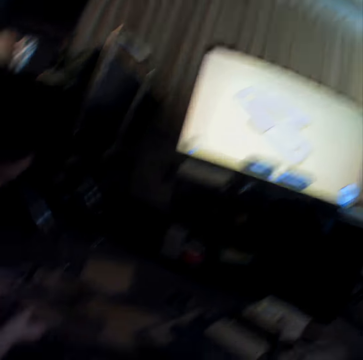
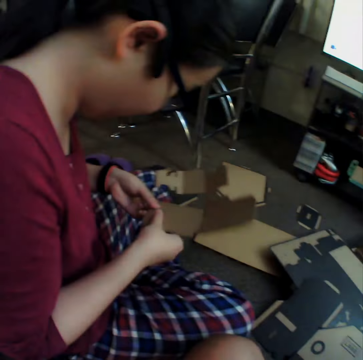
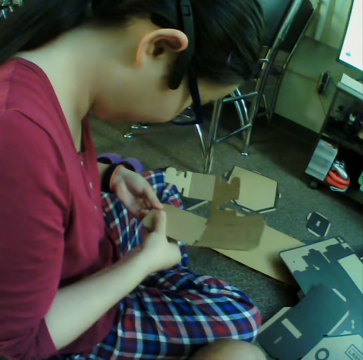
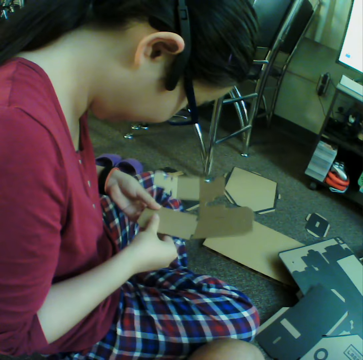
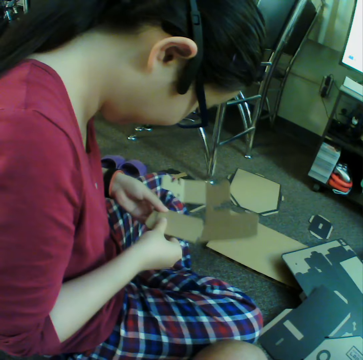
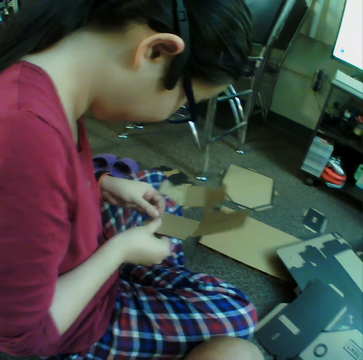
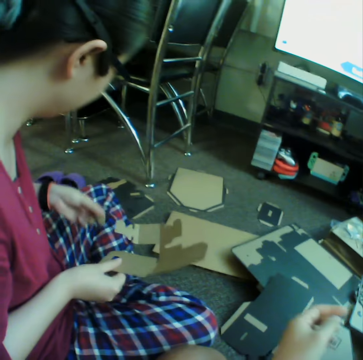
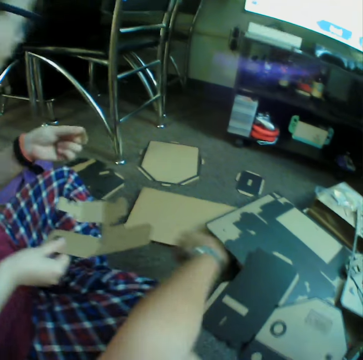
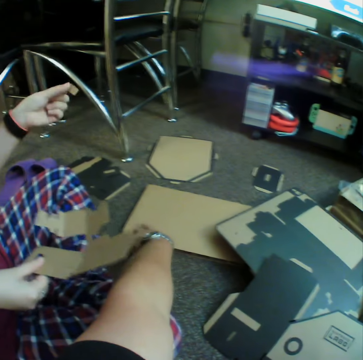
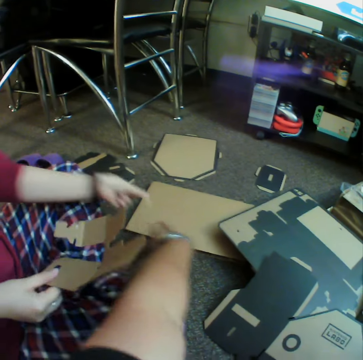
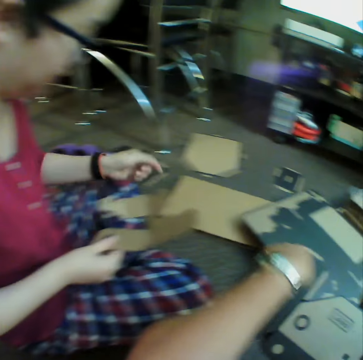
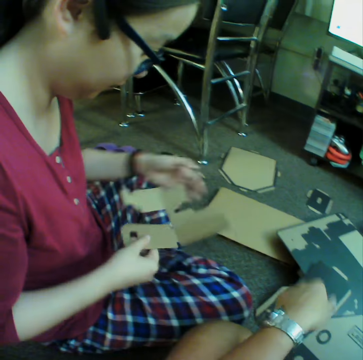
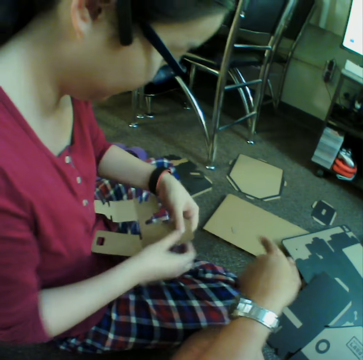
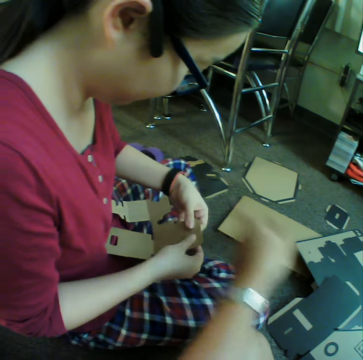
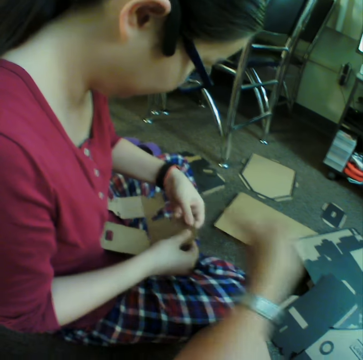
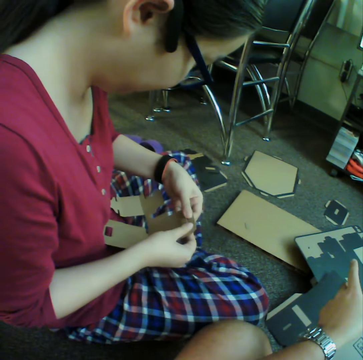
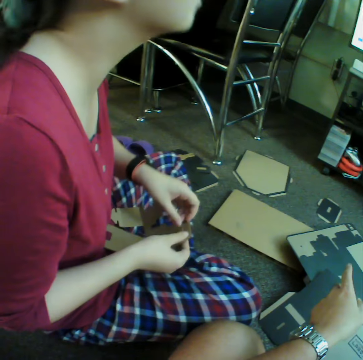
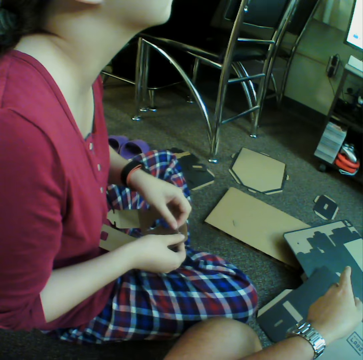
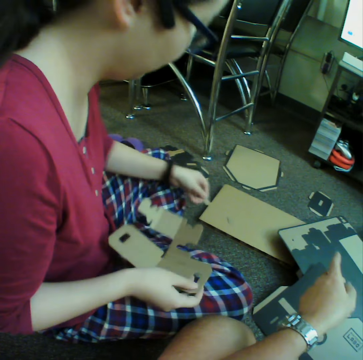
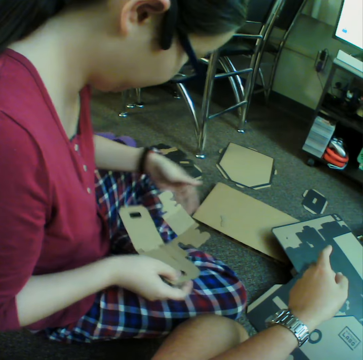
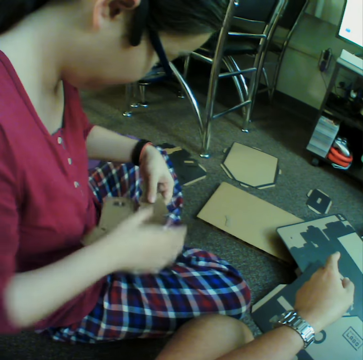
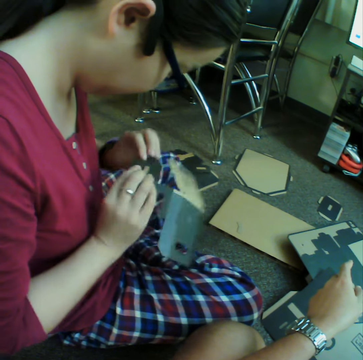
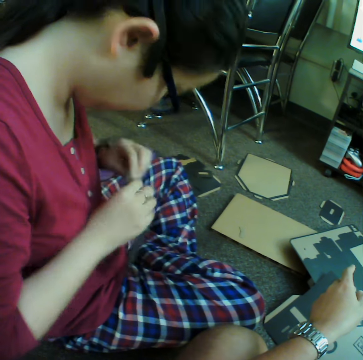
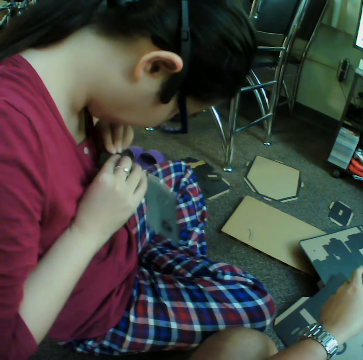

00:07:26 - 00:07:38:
The camera wearer watches television. They make something using cartons. A woman puts down craft material. The camera wearer points a finger. The woman puts down the craft material.

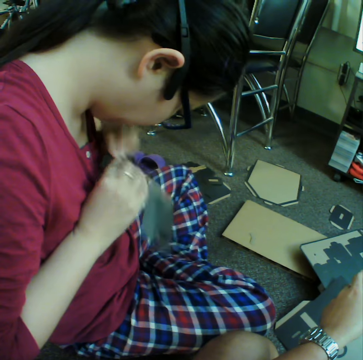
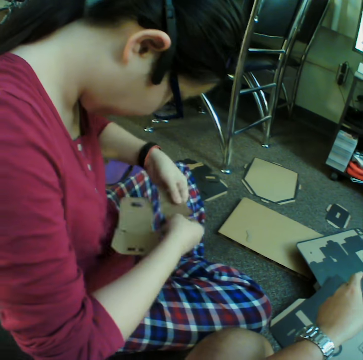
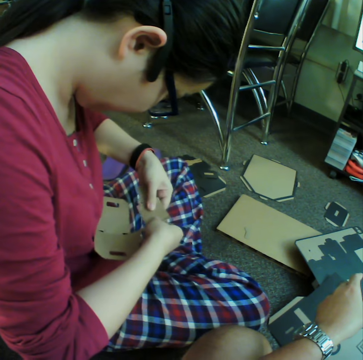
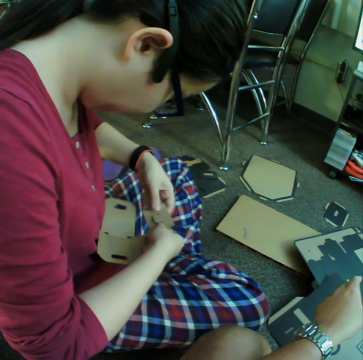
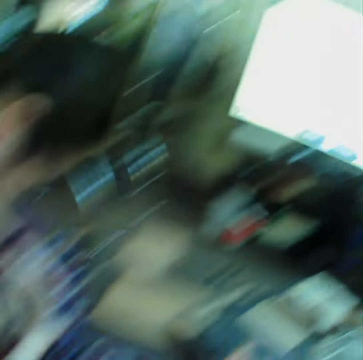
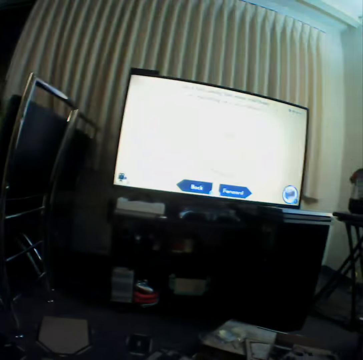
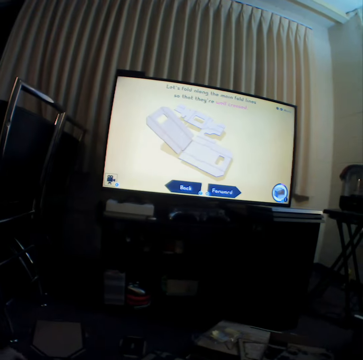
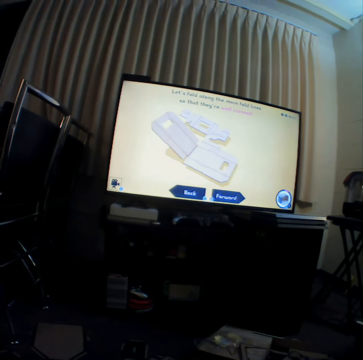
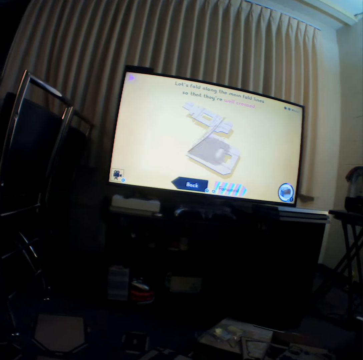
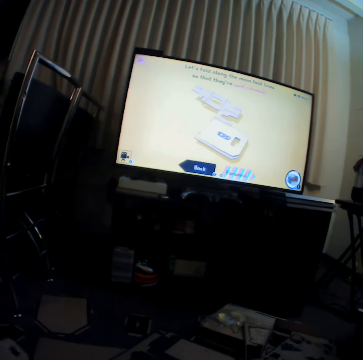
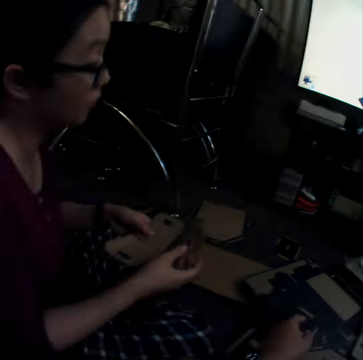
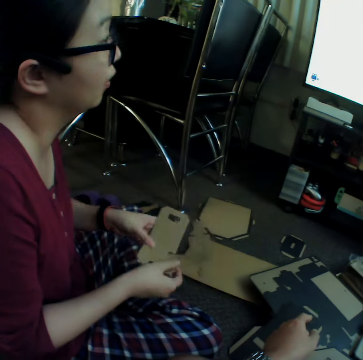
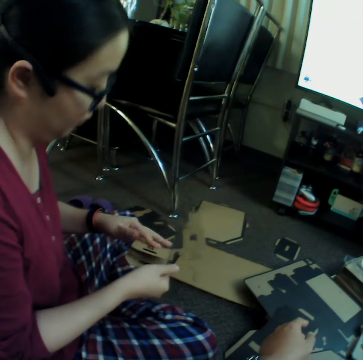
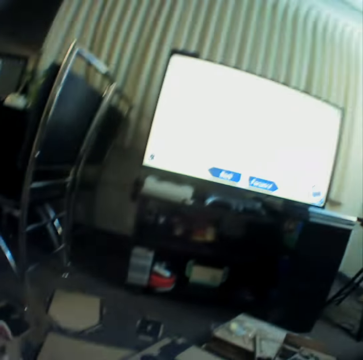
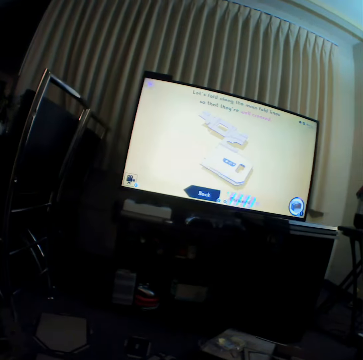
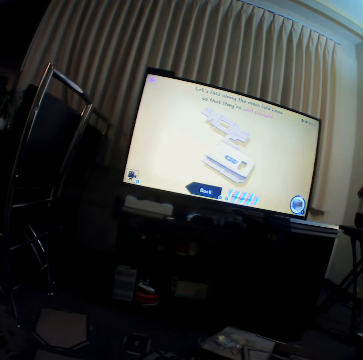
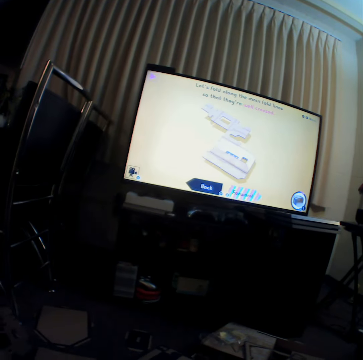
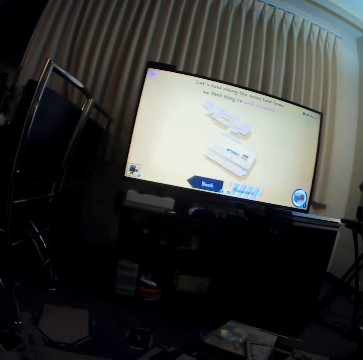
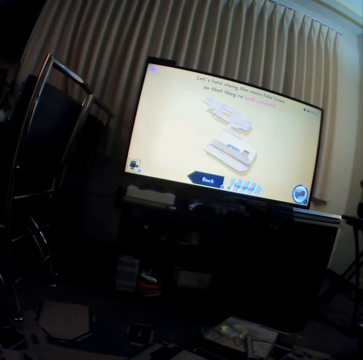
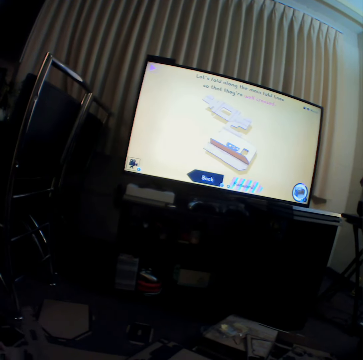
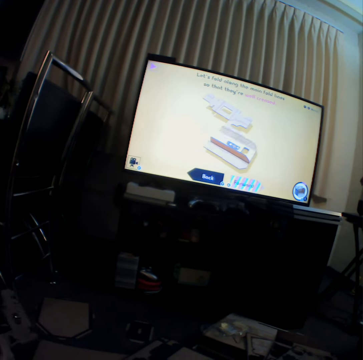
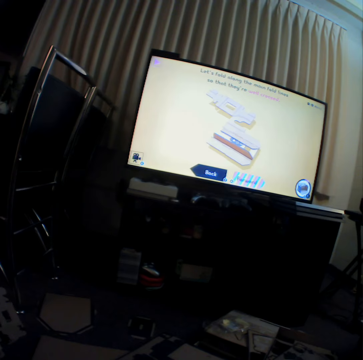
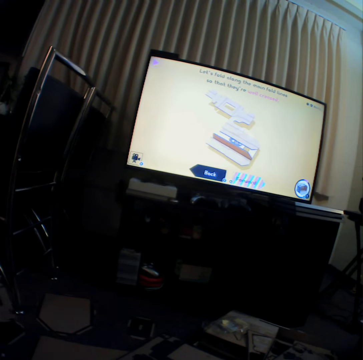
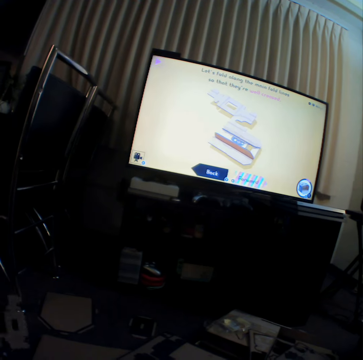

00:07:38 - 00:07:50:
A woman presses craft material. The camera wearer watches television. The woman curves the craft material. The camera wearer watches television.

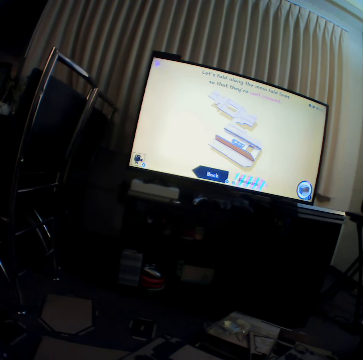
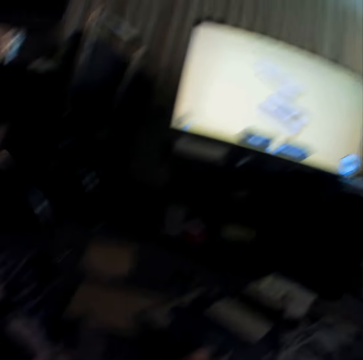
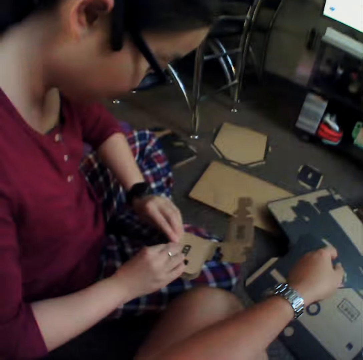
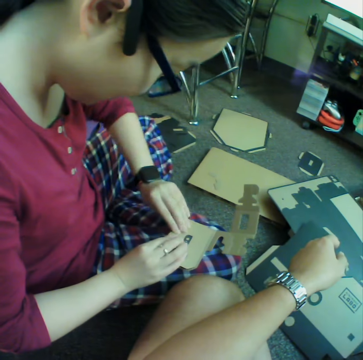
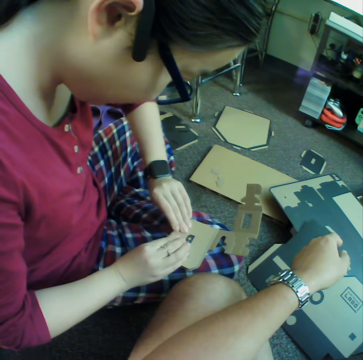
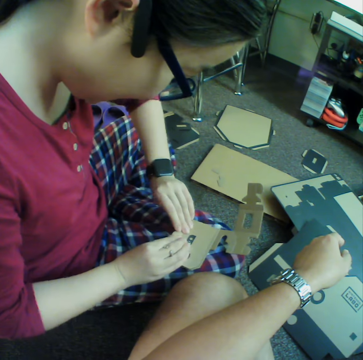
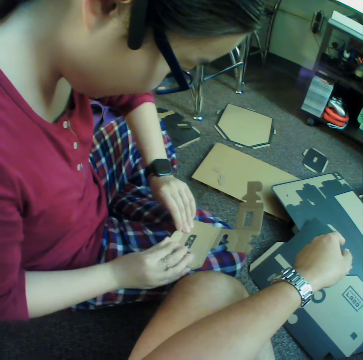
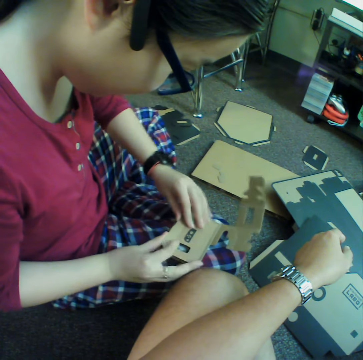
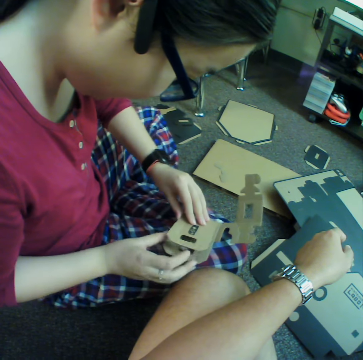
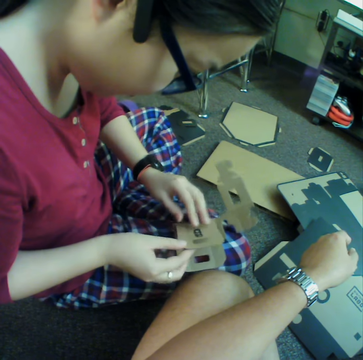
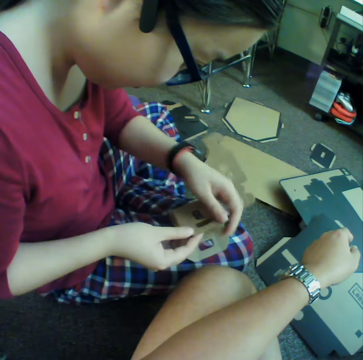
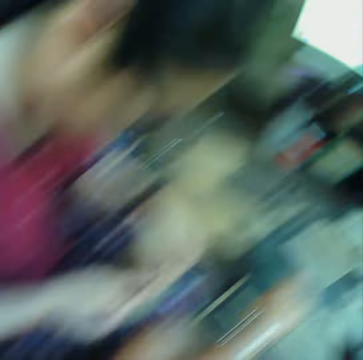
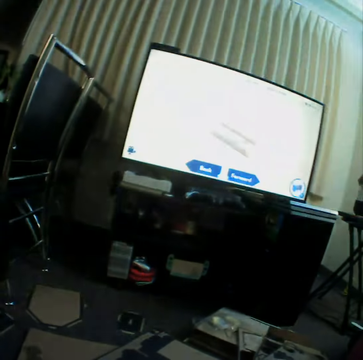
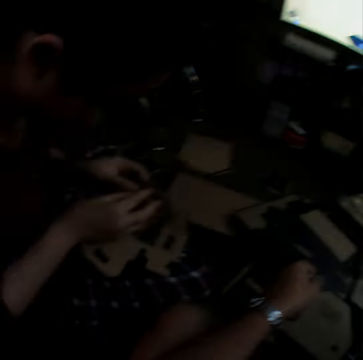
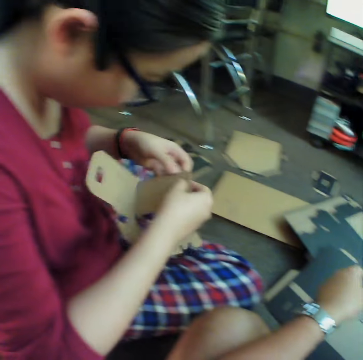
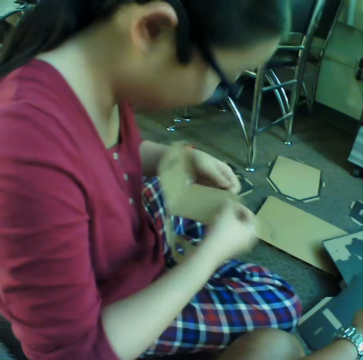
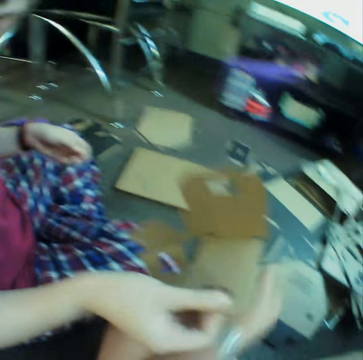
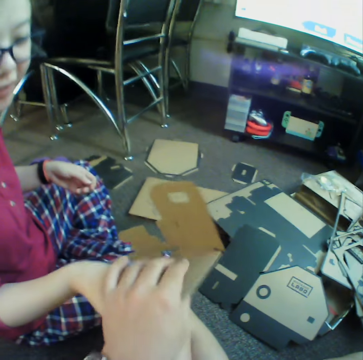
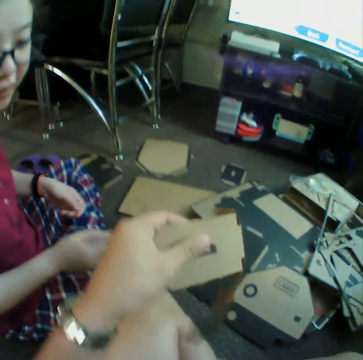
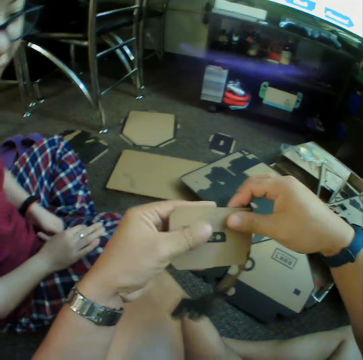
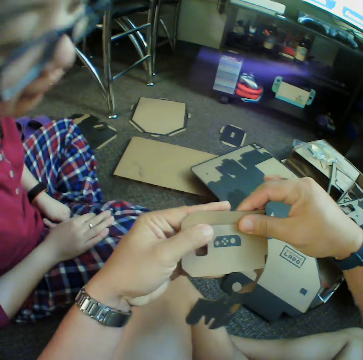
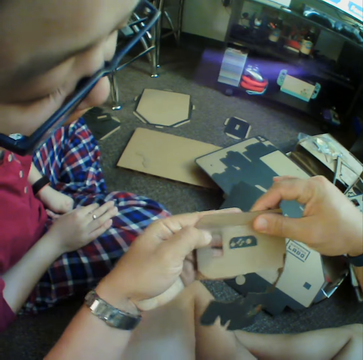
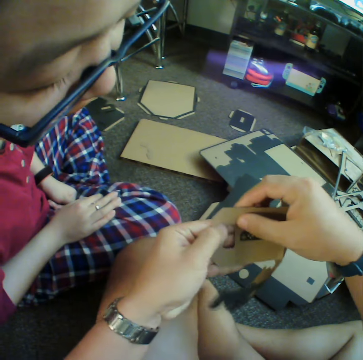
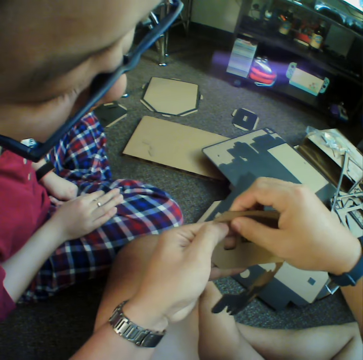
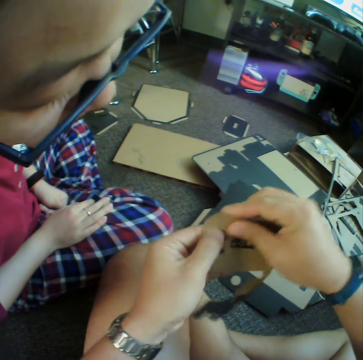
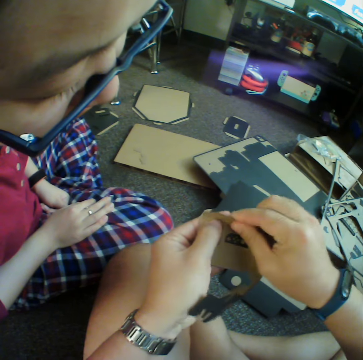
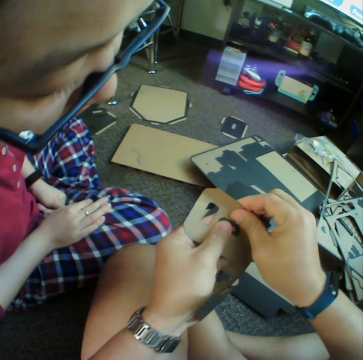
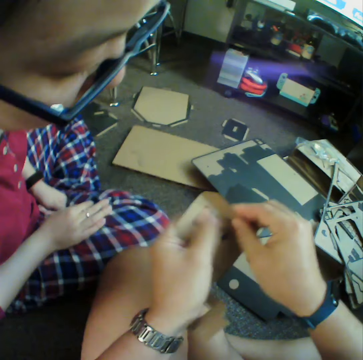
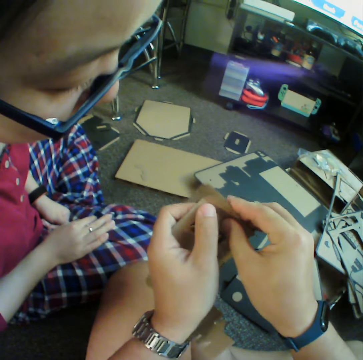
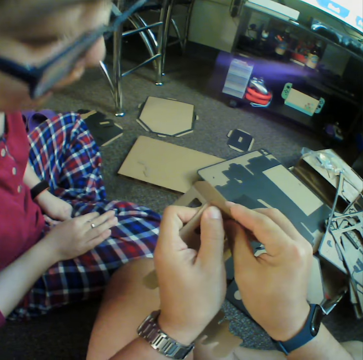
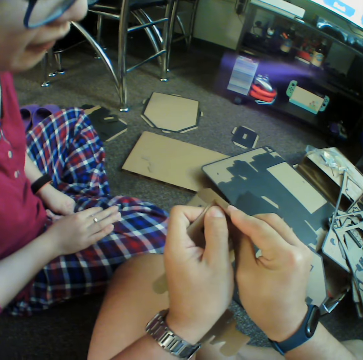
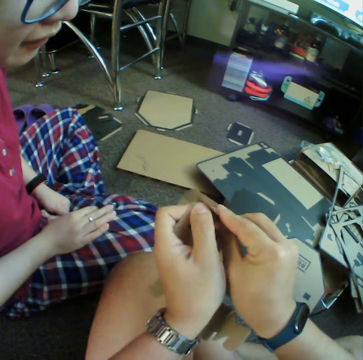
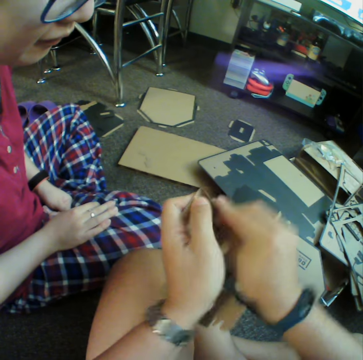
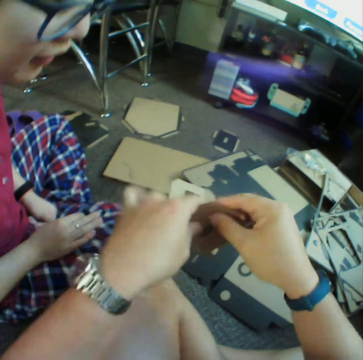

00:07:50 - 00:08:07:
A woman curves craft material. The camera wearer takes the craft material from the woman. They make something using cartons. They curve the craft material.
